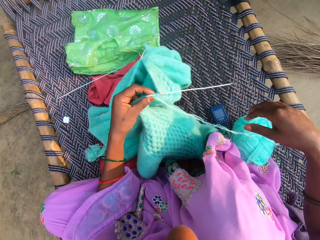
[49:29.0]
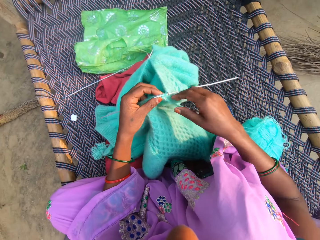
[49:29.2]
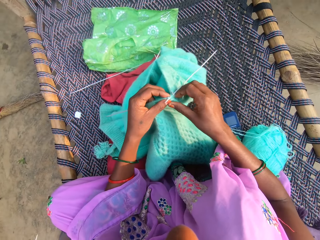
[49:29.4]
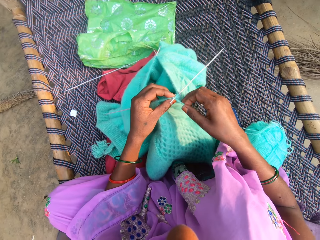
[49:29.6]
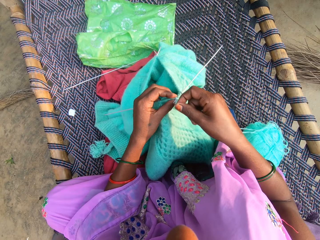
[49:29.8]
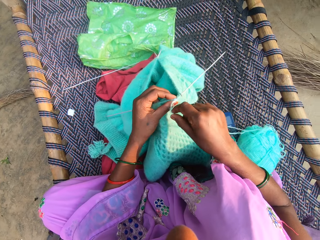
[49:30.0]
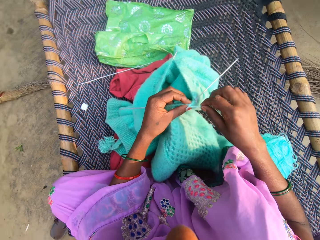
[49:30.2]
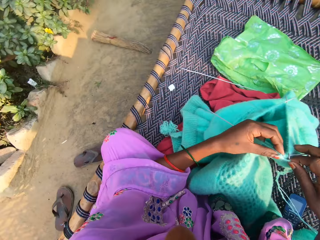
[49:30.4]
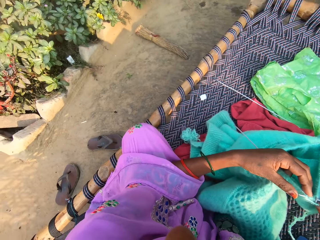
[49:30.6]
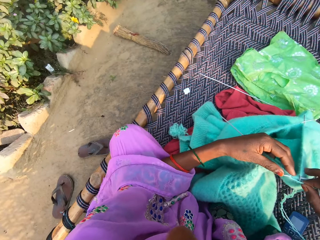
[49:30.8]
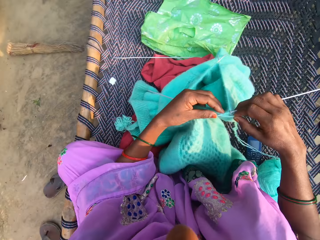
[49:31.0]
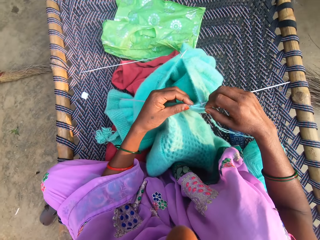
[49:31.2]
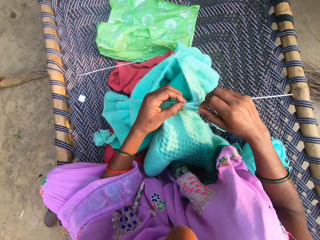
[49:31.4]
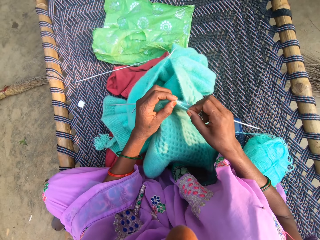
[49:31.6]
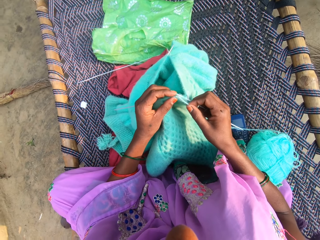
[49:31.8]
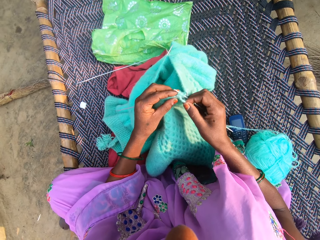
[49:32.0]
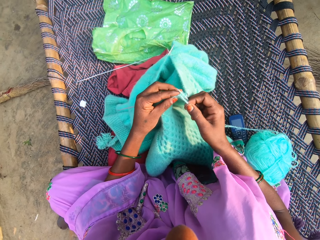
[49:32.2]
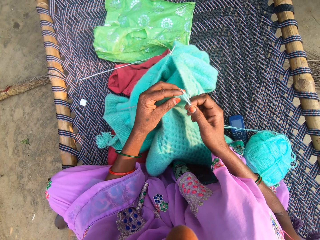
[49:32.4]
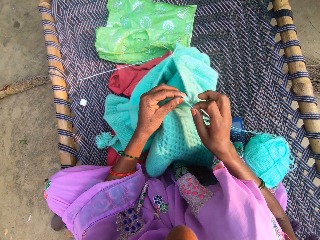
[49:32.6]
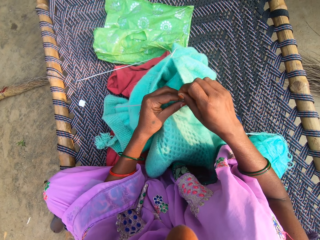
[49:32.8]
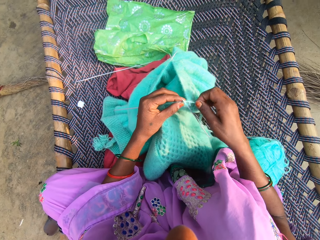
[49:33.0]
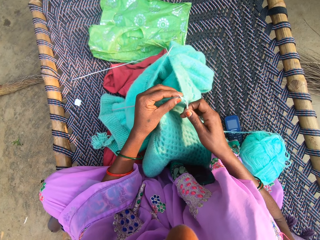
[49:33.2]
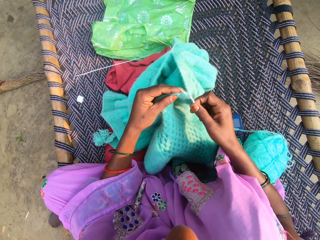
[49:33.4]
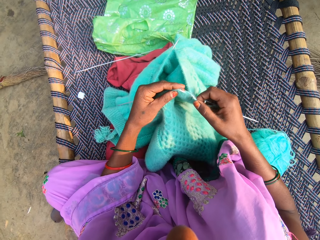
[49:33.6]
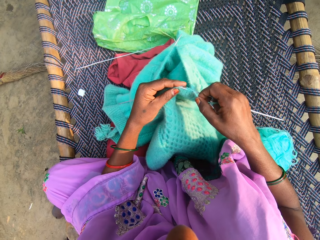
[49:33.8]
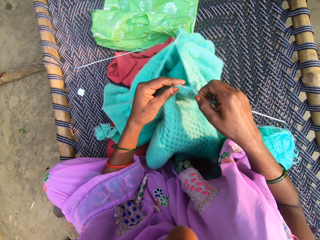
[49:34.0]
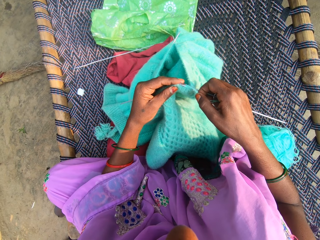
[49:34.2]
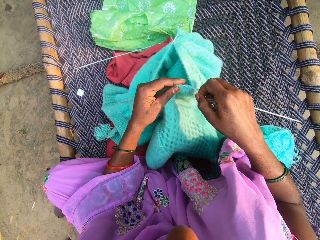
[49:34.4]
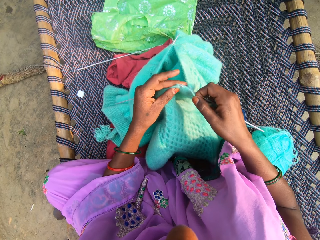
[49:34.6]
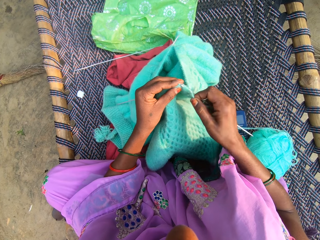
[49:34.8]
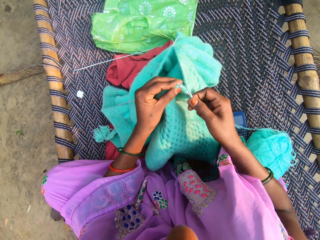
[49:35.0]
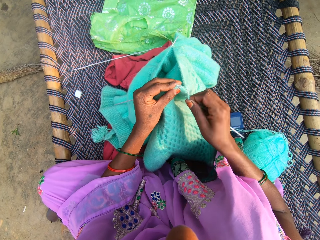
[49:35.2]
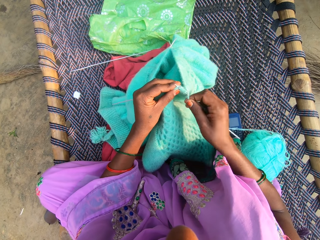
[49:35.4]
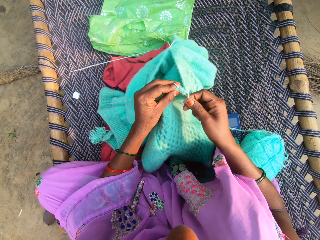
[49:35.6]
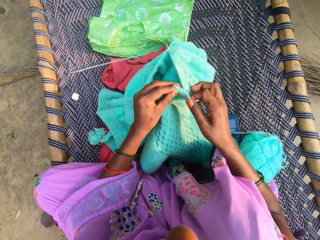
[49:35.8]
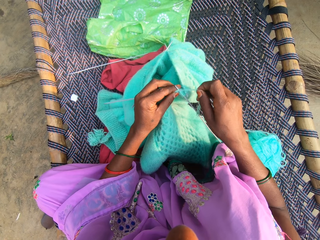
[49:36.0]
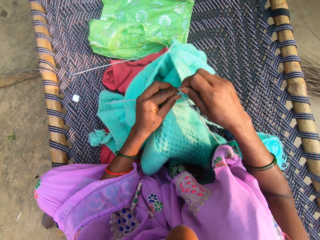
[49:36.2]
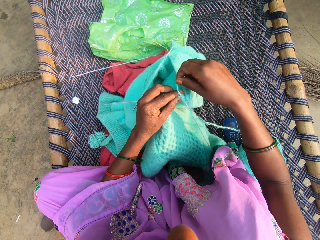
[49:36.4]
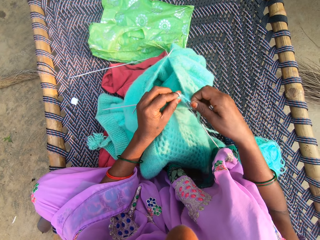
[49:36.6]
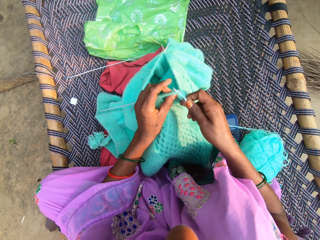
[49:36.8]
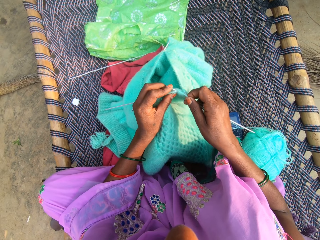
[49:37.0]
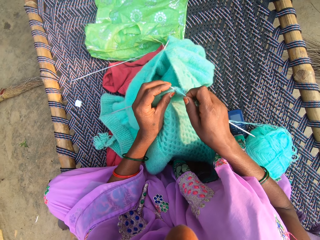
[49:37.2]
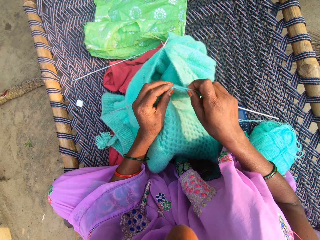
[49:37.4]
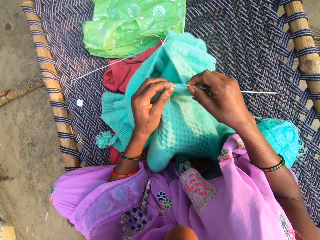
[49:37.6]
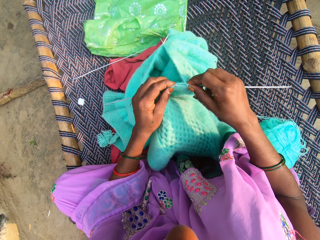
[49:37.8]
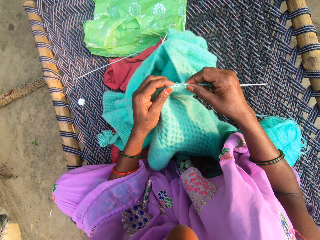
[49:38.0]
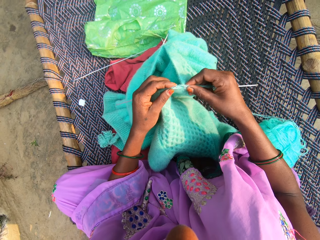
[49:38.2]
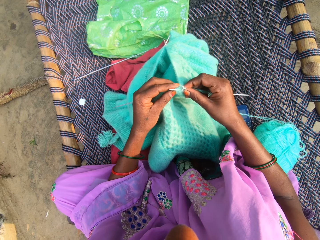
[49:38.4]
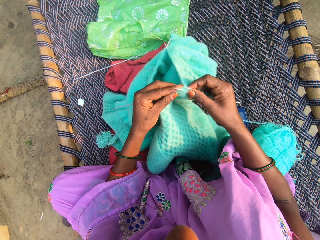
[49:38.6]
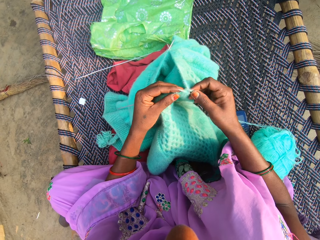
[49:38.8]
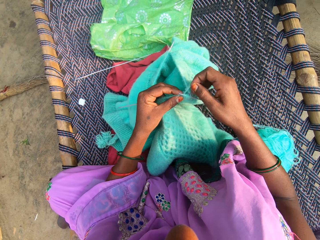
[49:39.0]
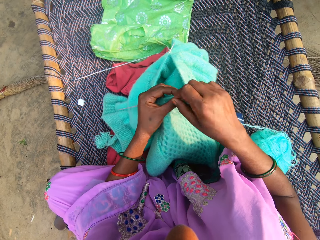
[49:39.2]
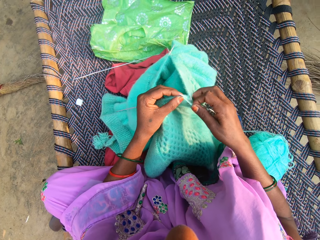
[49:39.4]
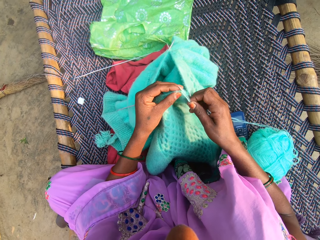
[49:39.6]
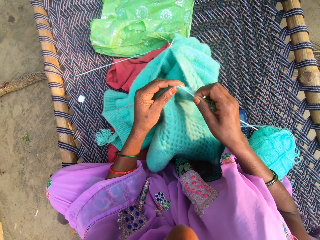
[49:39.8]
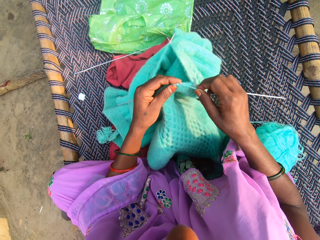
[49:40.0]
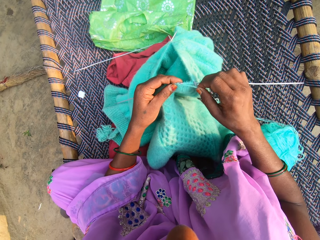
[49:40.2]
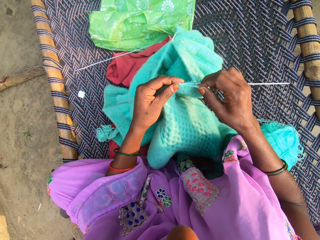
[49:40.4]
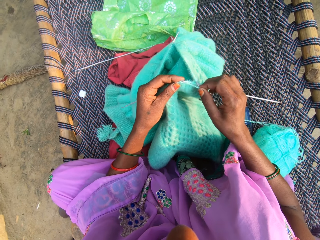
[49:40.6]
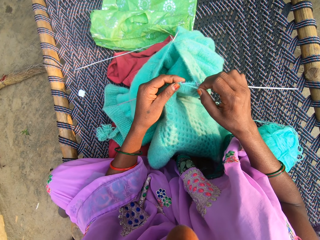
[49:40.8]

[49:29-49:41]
The camera wearer rolls knitting on a double-pointed needle. They hold the double-pointed needle. They hook knitting thread with the double-pointed needle. They roll the knitting on the double-pointed needle. They hook the knitting thread with the double-pointed needle. They roll the knitting on the double-pointed needle. They knit a fabric. They roll the knitting on the double-pointed needle.

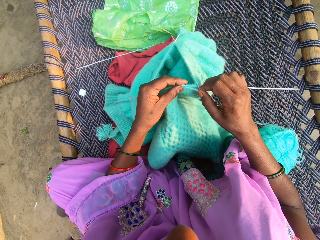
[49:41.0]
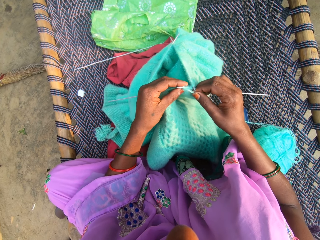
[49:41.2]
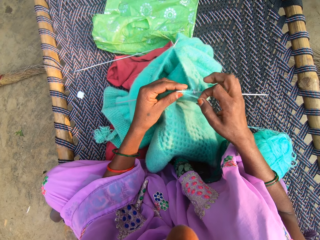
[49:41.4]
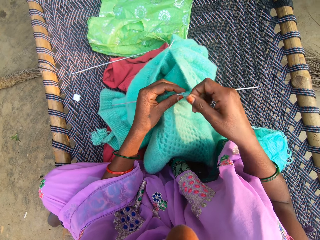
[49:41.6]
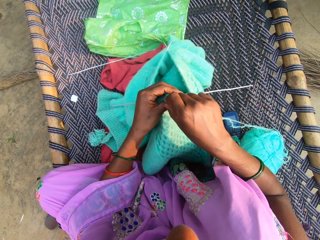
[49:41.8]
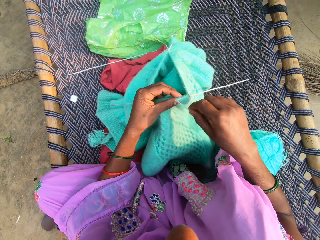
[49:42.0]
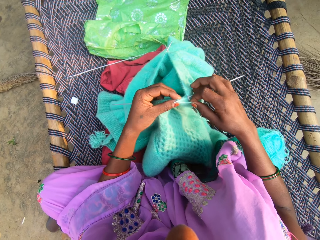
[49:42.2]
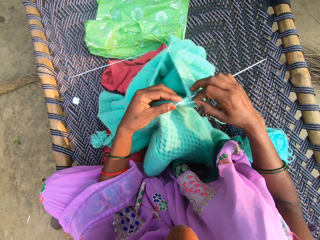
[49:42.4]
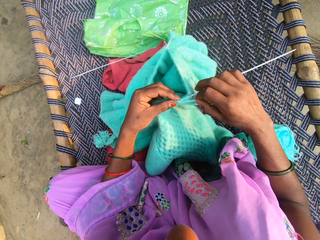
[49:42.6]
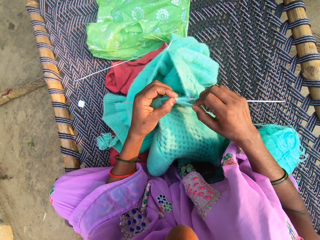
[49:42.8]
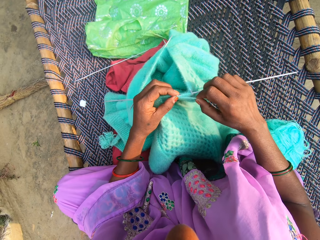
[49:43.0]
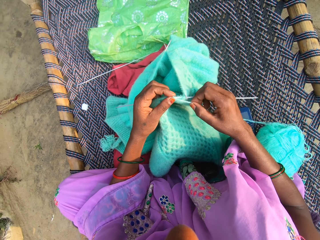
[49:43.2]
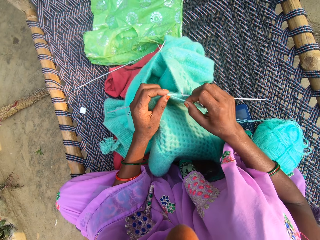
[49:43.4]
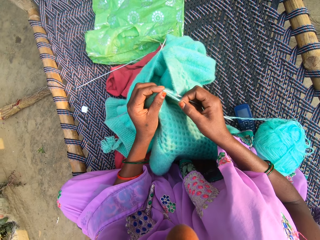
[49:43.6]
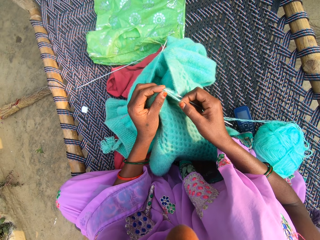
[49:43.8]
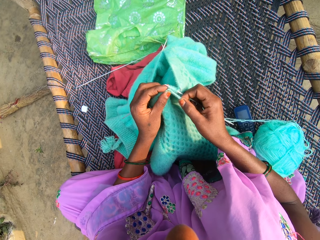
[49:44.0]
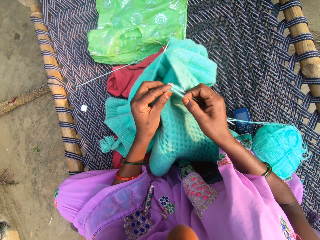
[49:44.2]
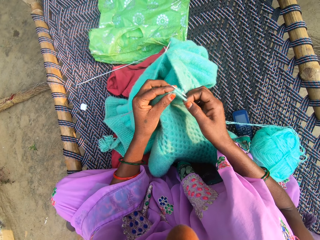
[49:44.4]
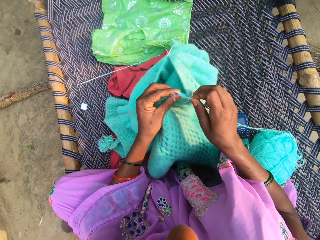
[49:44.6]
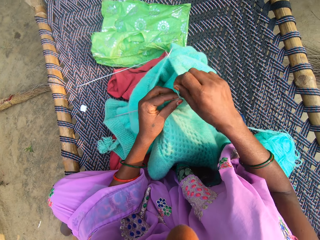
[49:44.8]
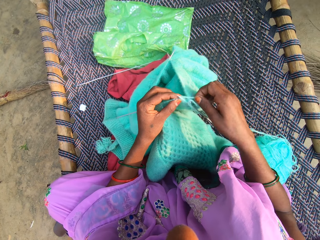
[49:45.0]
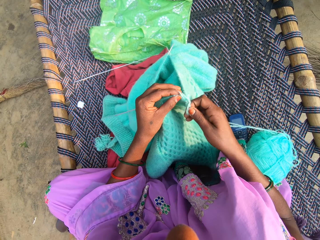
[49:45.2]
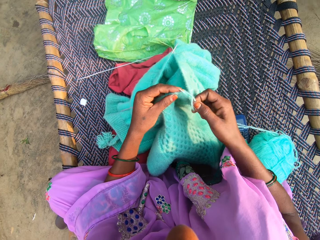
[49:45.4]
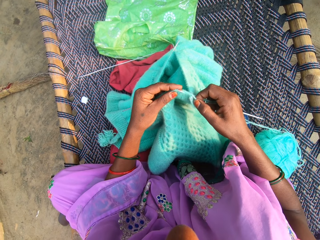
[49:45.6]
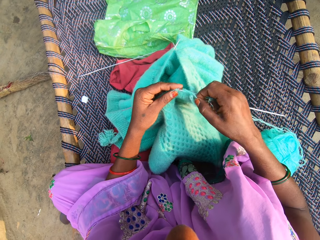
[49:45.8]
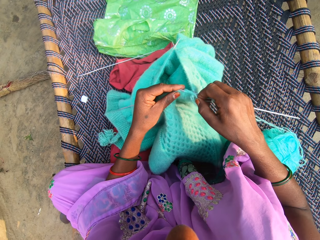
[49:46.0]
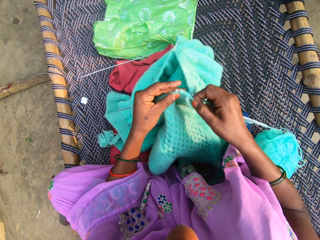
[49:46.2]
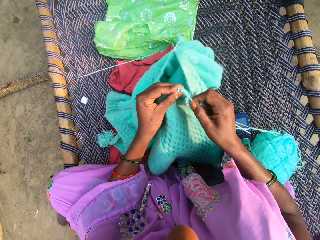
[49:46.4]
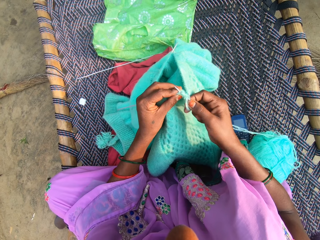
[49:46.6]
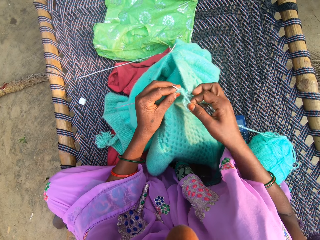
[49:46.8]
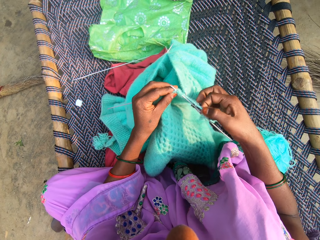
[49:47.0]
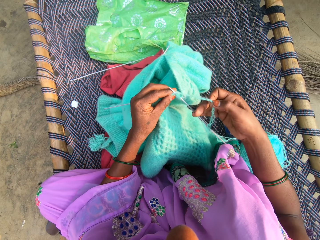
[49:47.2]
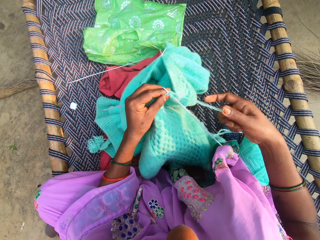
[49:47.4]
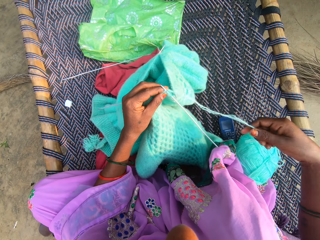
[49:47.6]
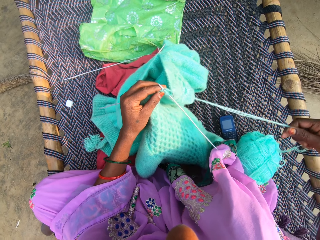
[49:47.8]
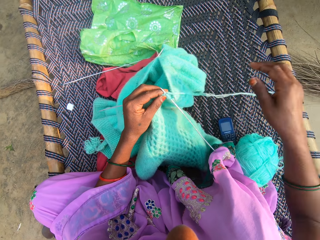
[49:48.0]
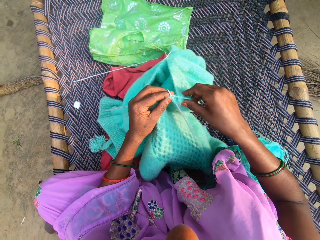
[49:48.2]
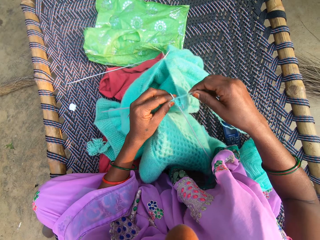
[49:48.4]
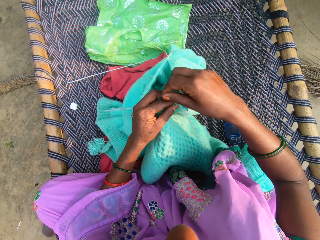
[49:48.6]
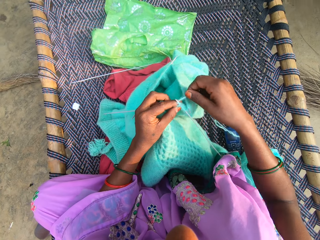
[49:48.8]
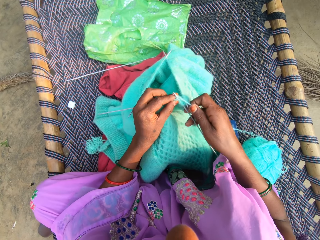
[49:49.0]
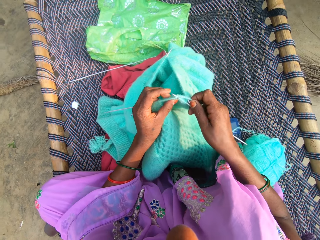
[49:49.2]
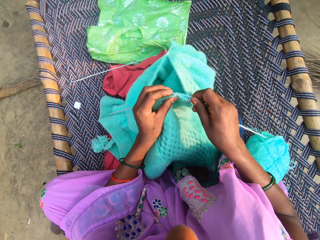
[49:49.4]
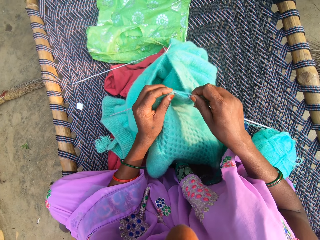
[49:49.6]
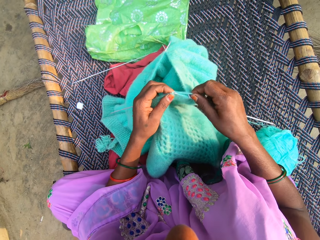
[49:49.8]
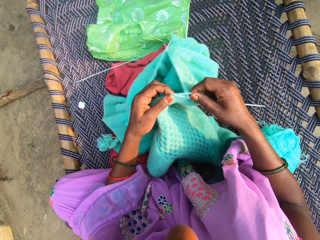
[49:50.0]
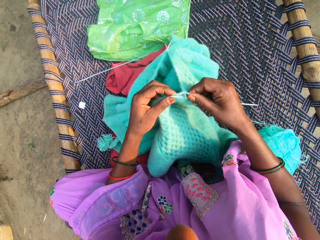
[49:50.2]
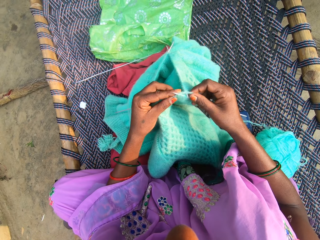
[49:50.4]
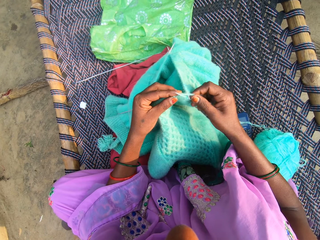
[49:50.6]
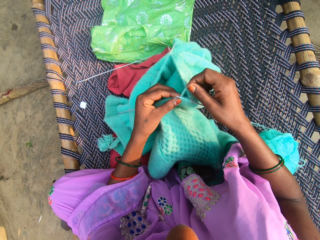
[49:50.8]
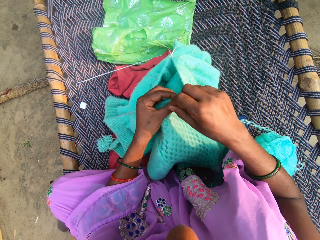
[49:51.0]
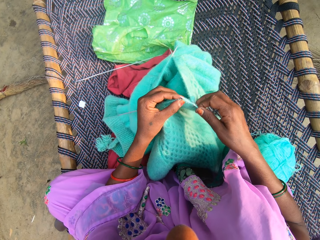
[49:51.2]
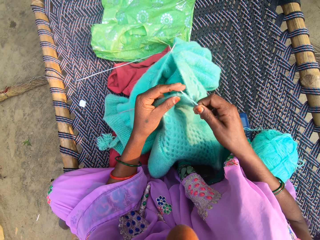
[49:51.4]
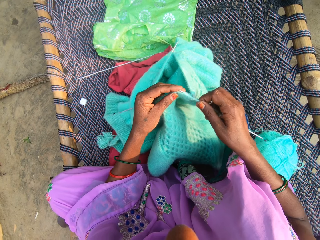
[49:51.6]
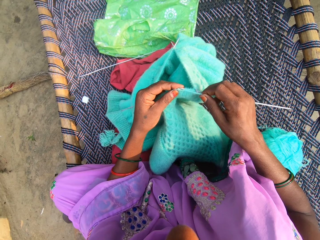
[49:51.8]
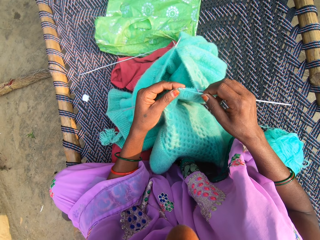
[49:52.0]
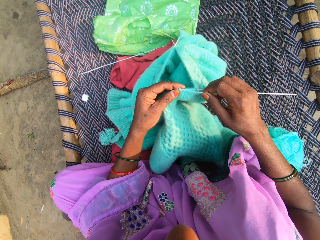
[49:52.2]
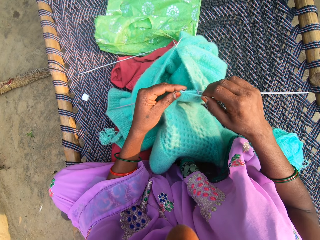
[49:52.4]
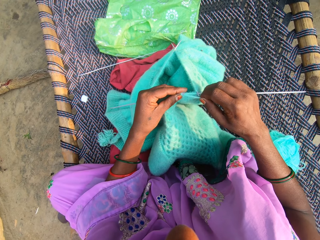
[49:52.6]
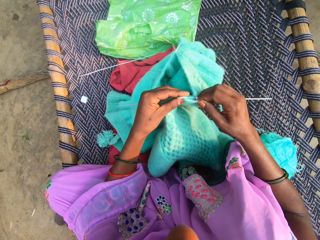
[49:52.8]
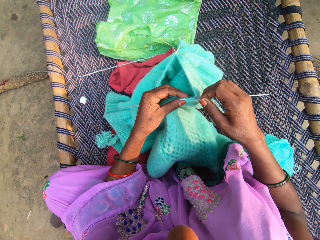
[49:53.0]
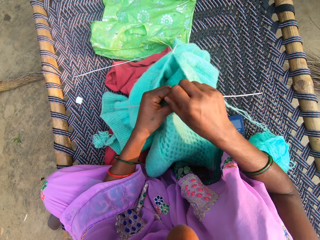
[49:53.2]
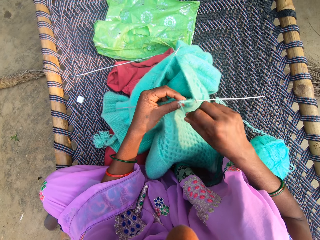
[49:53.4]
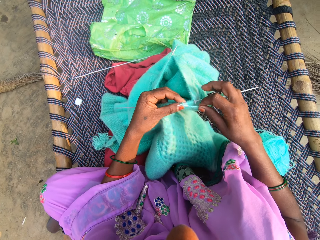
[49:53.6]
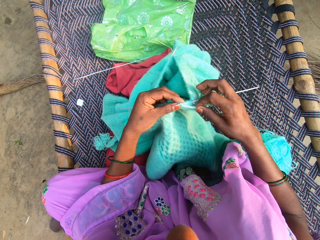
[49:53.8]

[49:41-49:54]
The camera wearer hooks the knitting thread with a double-pointed needle. They roll the knitting on the double-pointed needle. They knit a fabric. They hook the knitting thread with the double-pointed needle. They roll the knitting on the double-pointed needle. They align the thread. They sew the fabric.
